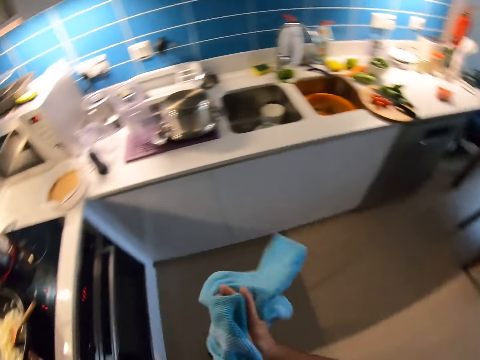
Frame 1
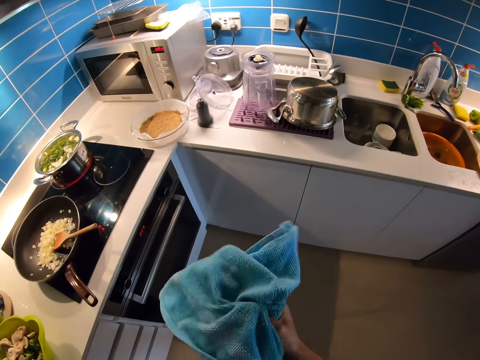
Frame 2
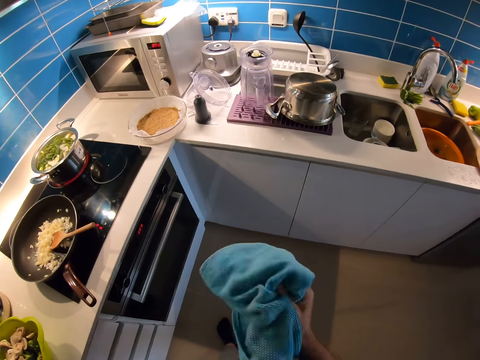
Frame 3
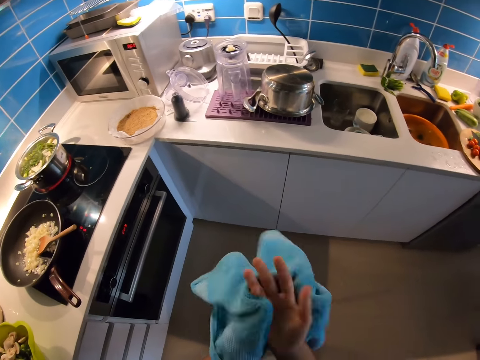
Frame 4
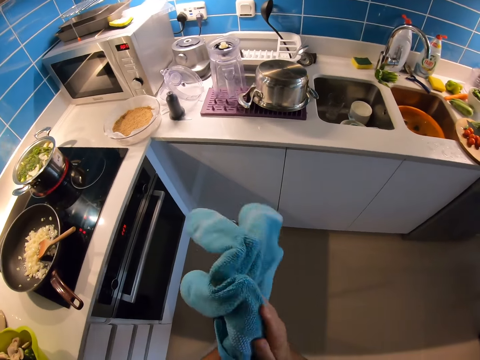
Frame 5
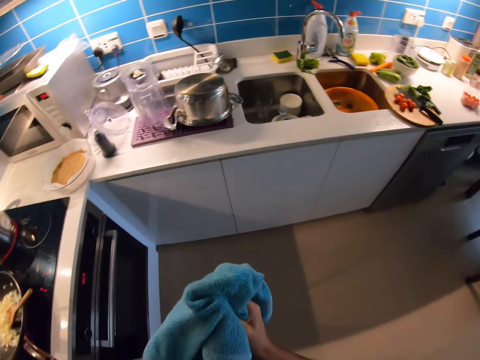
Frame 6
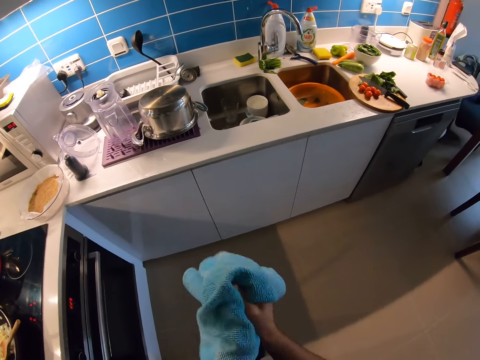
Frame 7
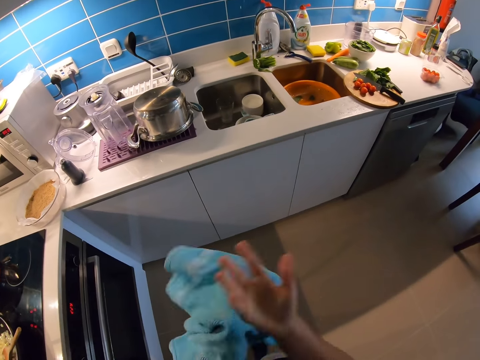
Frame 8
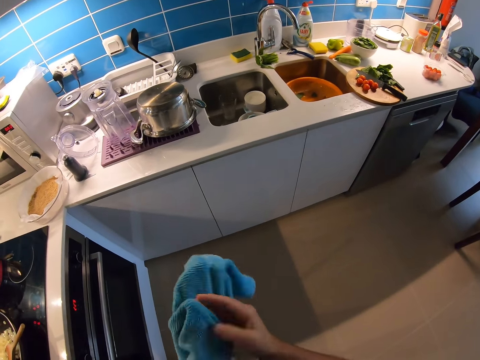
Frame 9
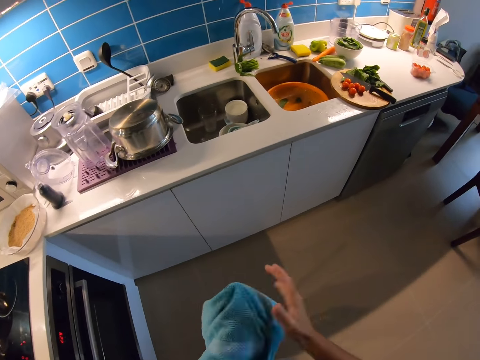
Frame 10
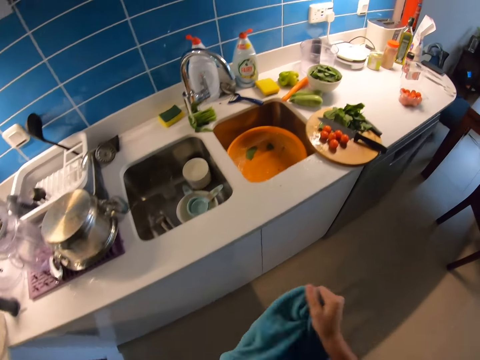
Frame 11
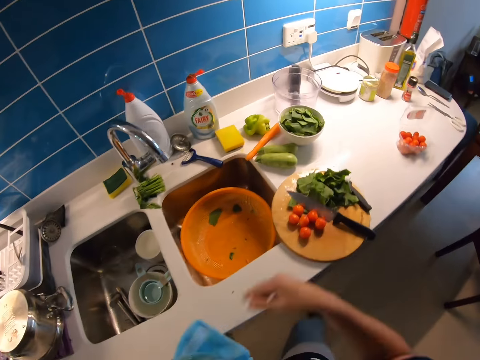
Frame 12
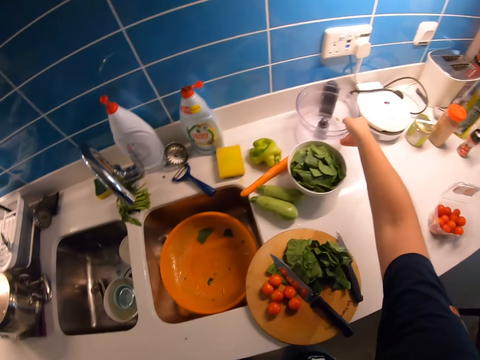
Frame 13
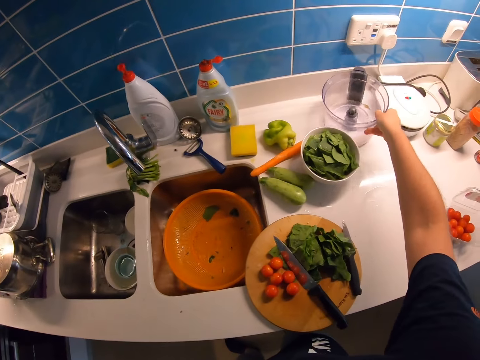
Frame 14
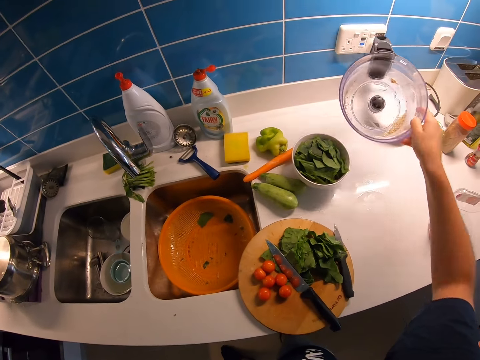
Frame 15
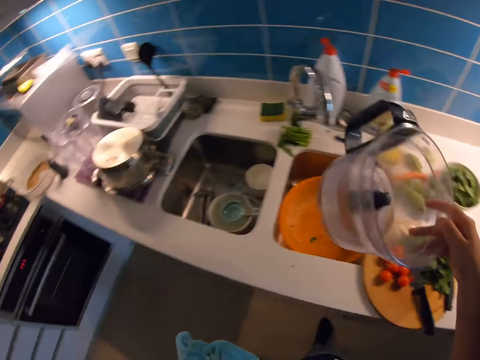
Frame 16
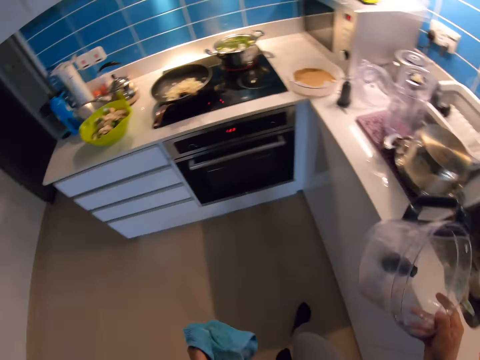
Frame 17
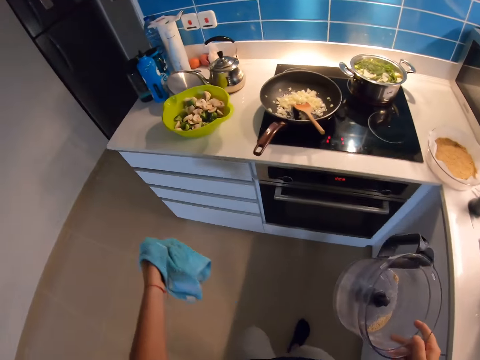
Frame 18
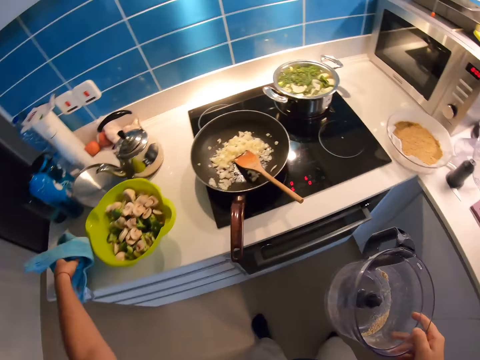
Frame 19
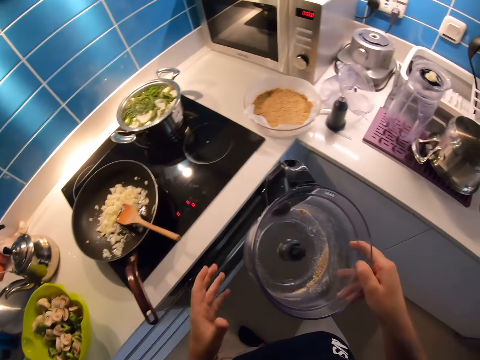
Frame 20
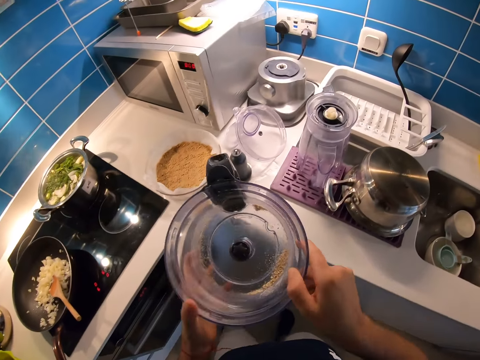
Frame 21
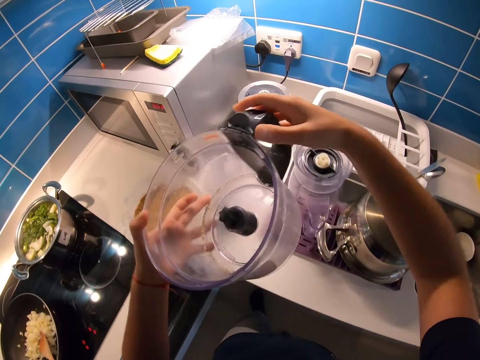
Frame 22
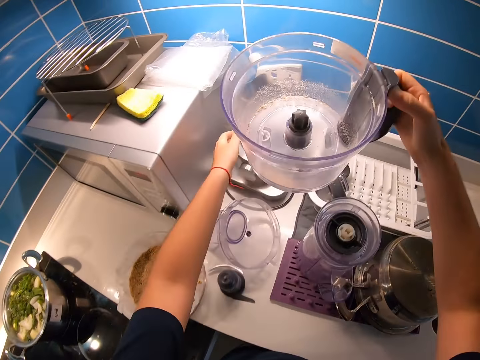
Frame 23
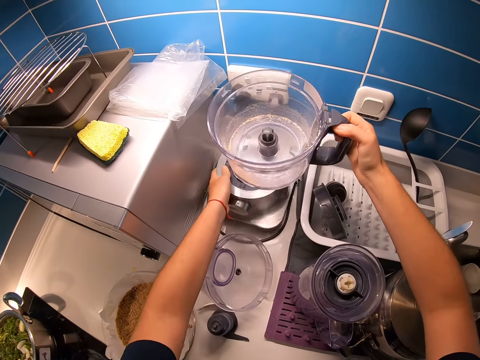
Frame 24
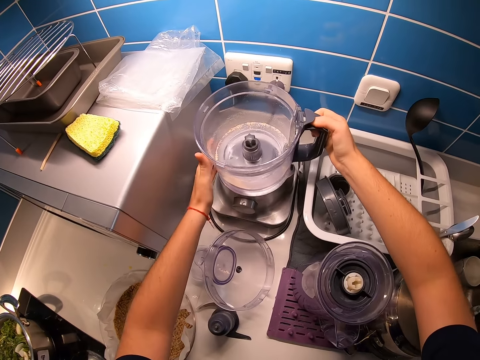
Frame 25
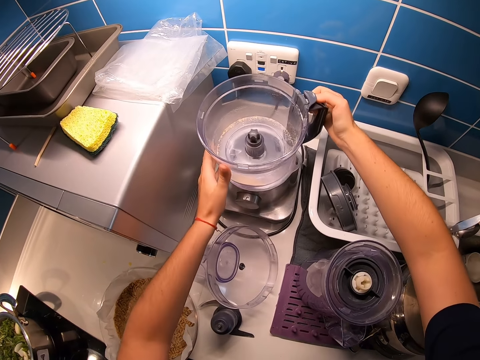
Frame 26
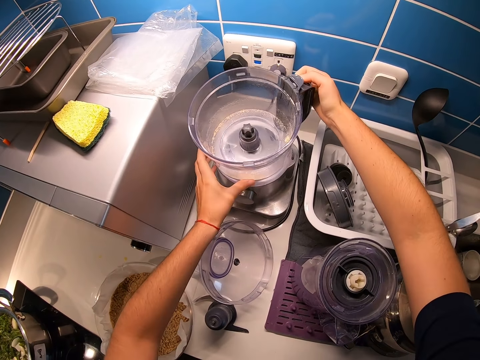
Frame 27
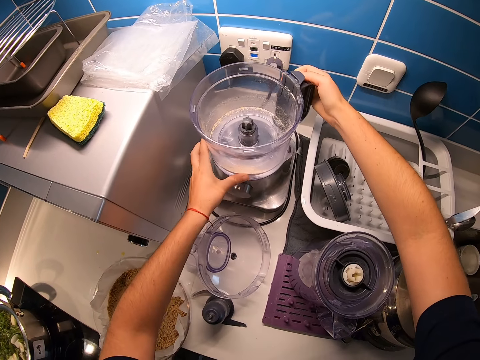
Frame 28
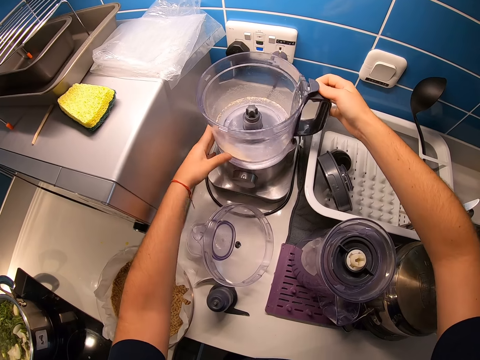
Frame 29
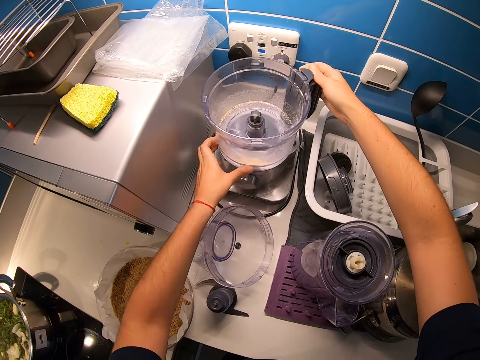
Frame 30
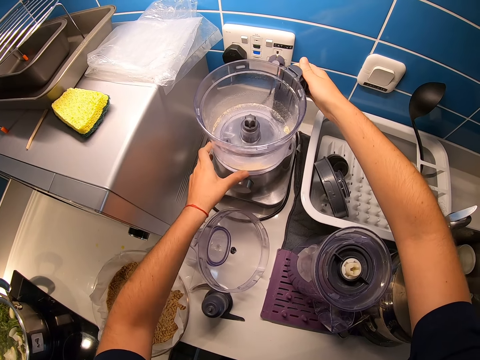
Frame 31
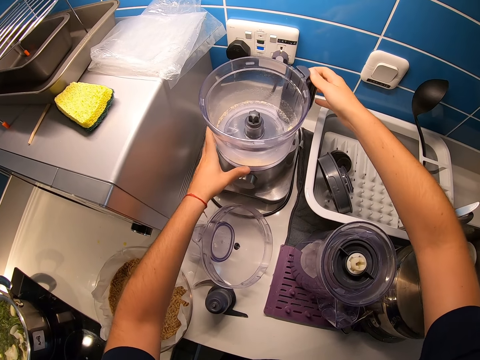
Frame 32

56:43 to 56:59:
The camera wearer wipes his right hand with the blue napkin in his left hand. He looks around the kitchen. He dries his hands. He walks towards the kitchen sink. He lifts a food processor or blender jug from the countertop with his right hand. He walks towards the countertop by his left. He drops the napkin in his left hand beside the green bowl on the countertop. He holds the food processor top with both hands. He checks the blender jug. He removes his right hand from the food processor. He holds the food processor top with both hands. He removes his left hand from the food processor. He places his left hand on the food processor motor. He moves the food processor motor to the right with his left hand. He places the food processor on the motor with both hands.

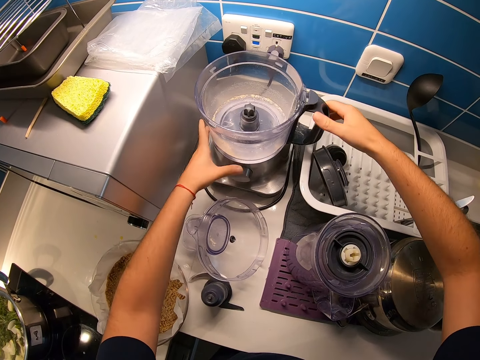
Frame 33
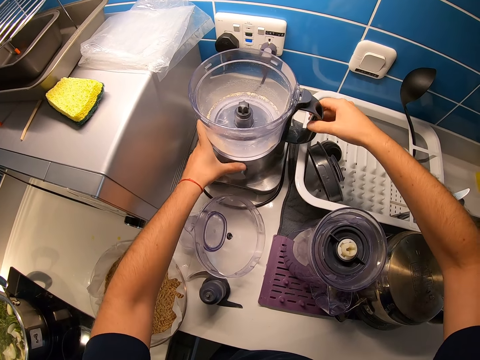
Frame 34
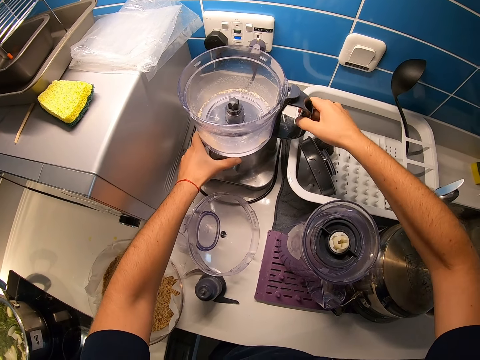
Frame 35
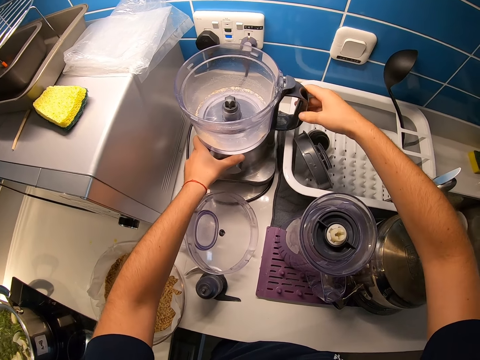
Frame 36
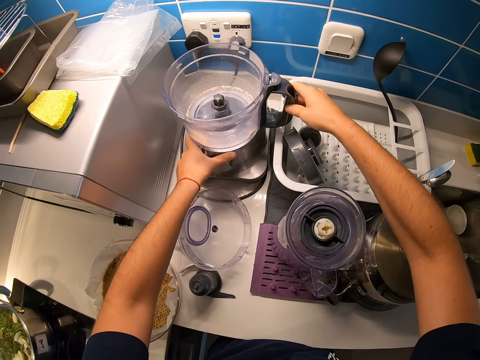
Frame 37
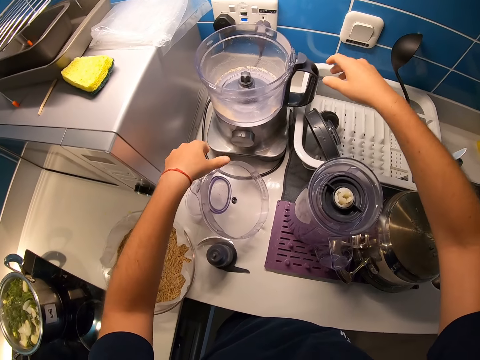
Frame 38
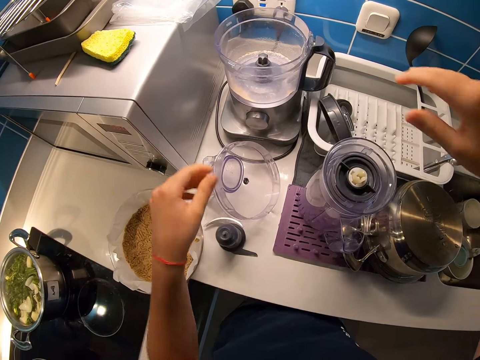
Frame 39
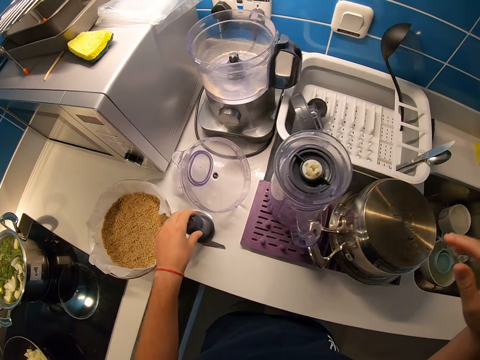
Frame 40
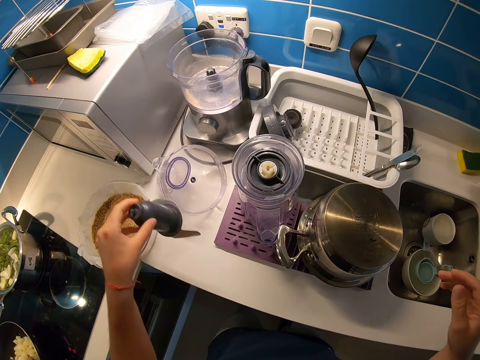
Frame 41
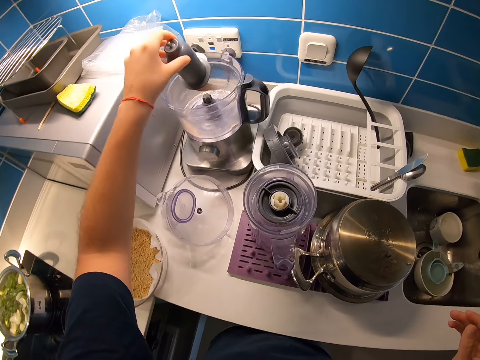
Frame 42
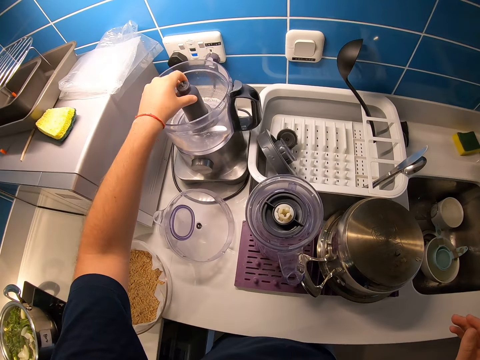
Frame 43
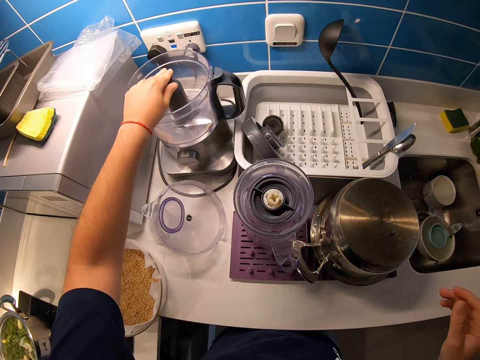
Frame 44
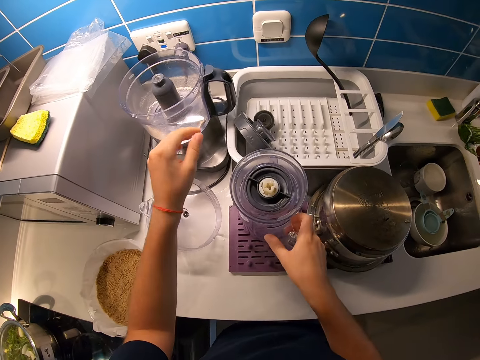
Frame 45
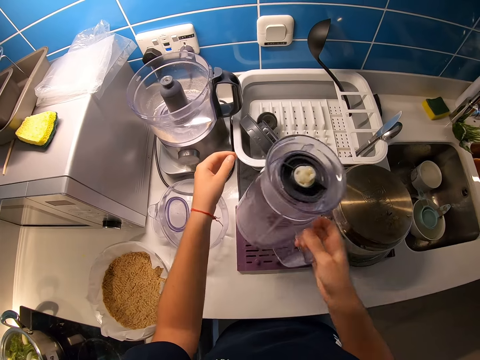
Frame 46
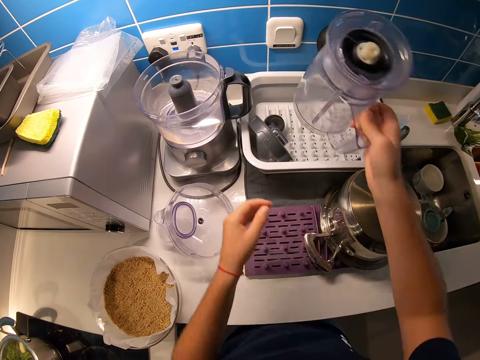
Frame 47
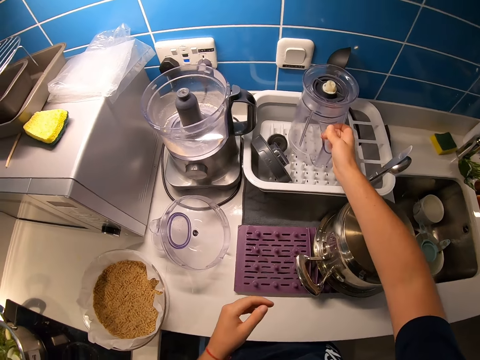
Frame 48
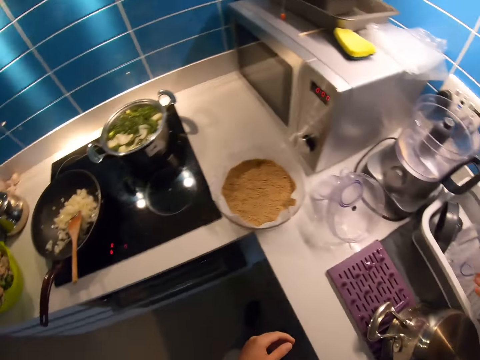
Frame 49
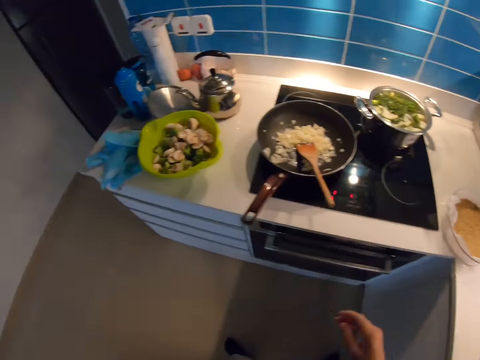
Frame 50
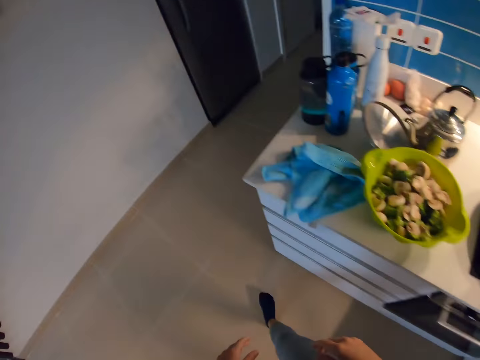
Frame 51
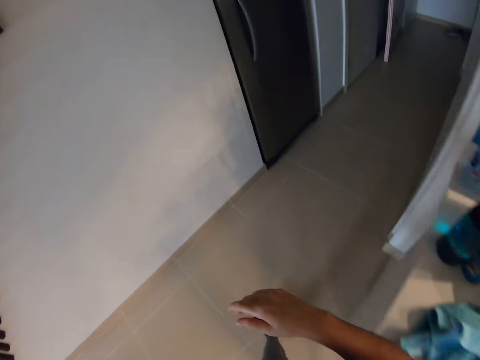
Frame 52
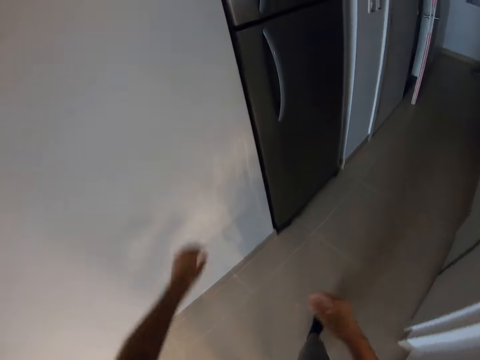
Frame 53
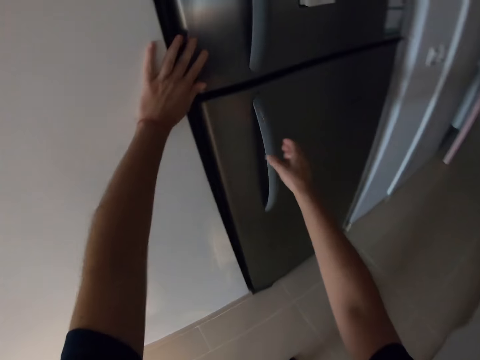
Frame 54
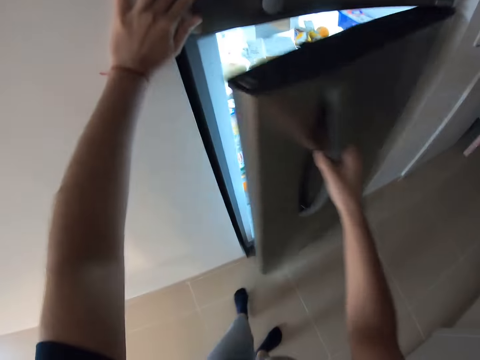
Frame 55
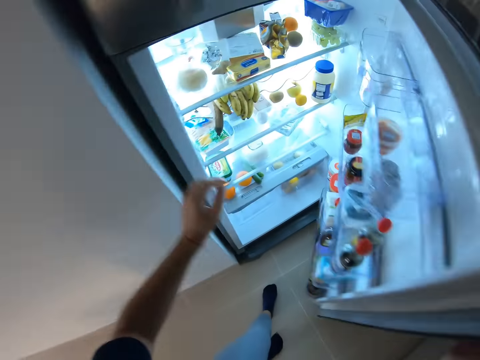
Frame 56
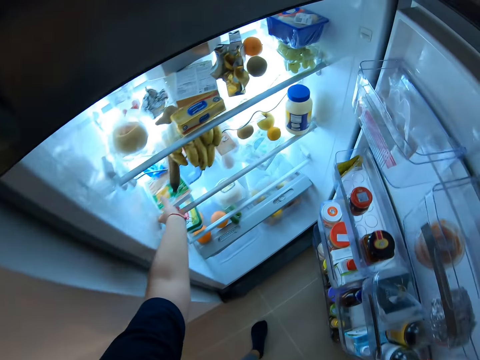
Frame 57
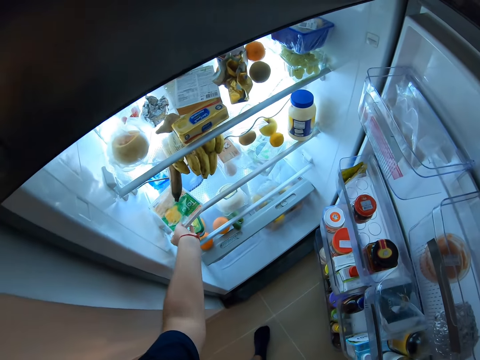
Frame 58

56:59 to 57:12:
The camera wearer removes both hands from the food processor. He places his left hand on the blade shaft of the food processor on the countertop. He lifts the blade shaft of the food processor from the countertop with his left hand. He places the blade shaft in the food processor with his left hand. He lifts the blender on the countertop with his right hand. He drops the blender in a tray on the countertop with his right hand. He turns to his left and walks towards the fridge by his left. He places his left hand on the upper part of the fridge and wall. He opens the lower part of the fridge with his right hand. He removes a pack of tofu from the fridge with his left hand.
